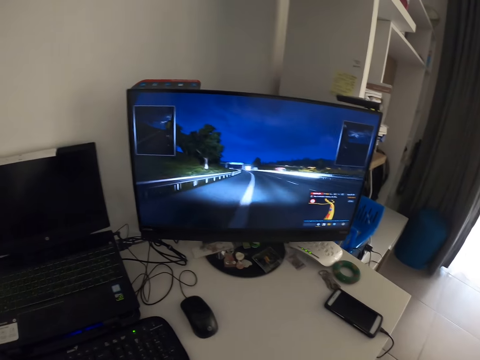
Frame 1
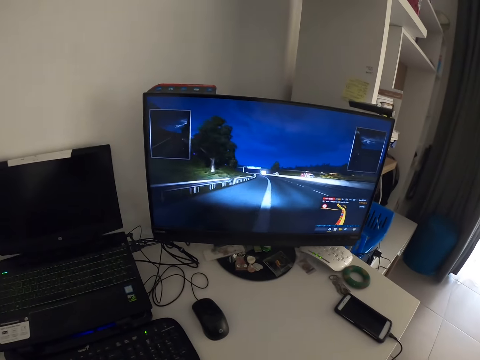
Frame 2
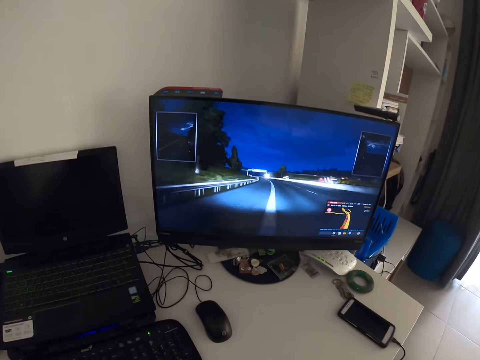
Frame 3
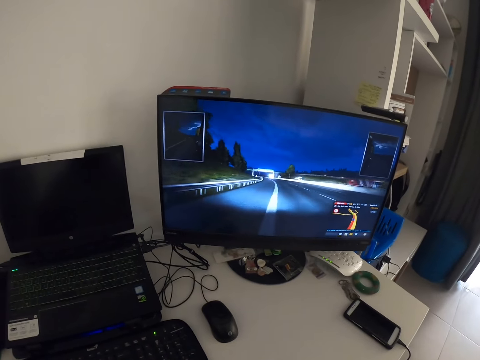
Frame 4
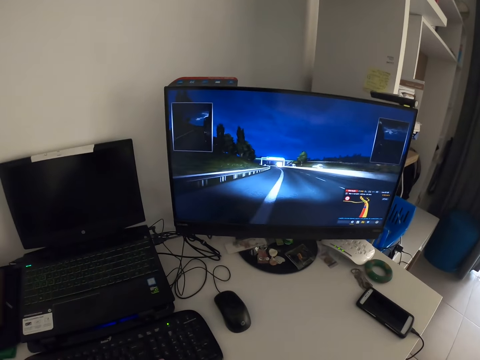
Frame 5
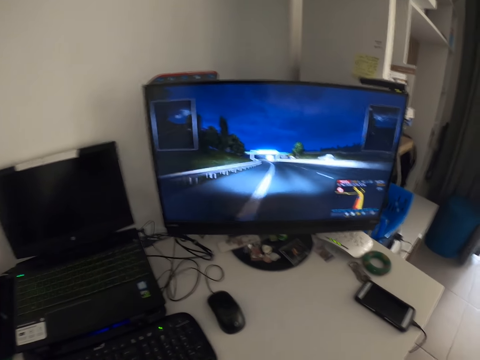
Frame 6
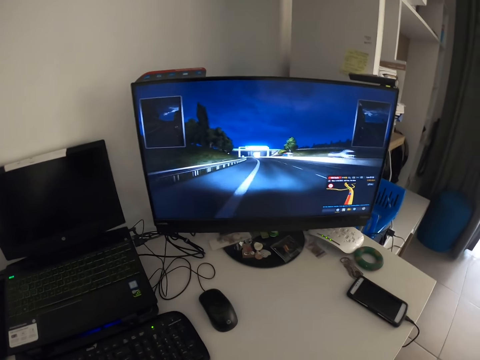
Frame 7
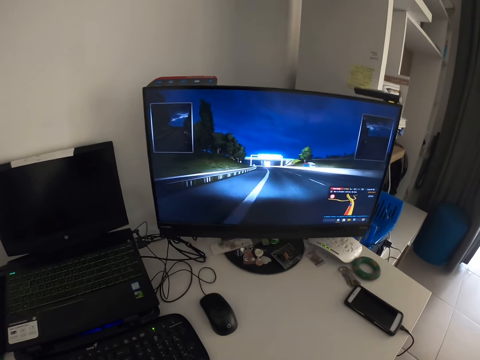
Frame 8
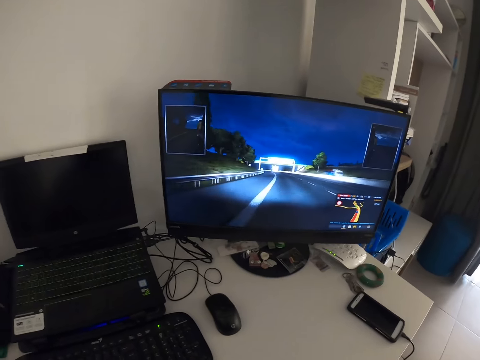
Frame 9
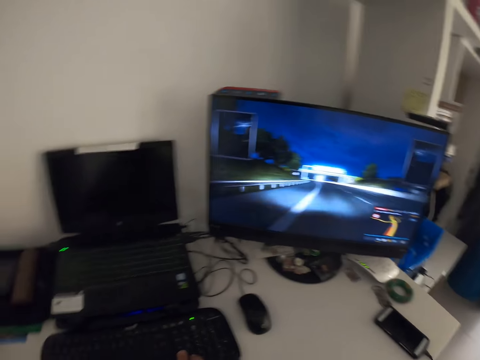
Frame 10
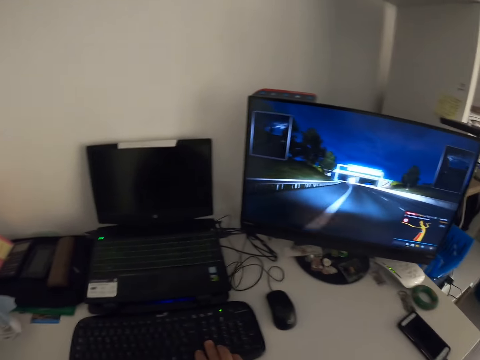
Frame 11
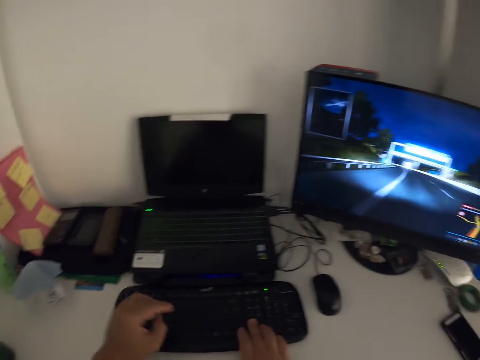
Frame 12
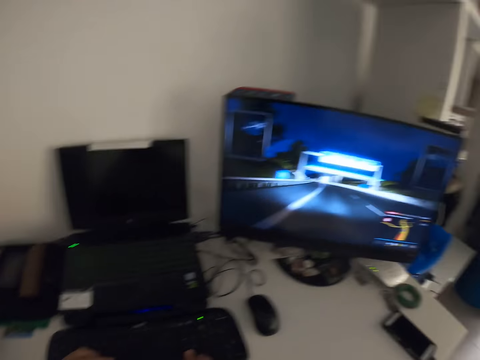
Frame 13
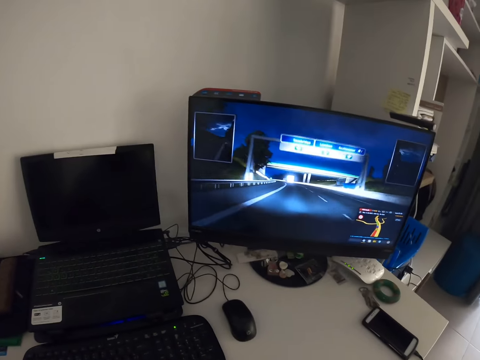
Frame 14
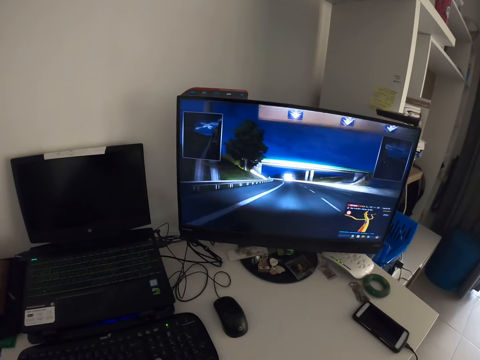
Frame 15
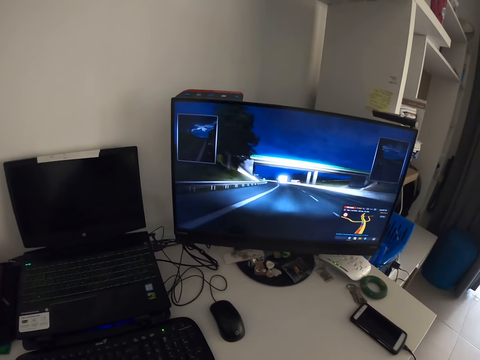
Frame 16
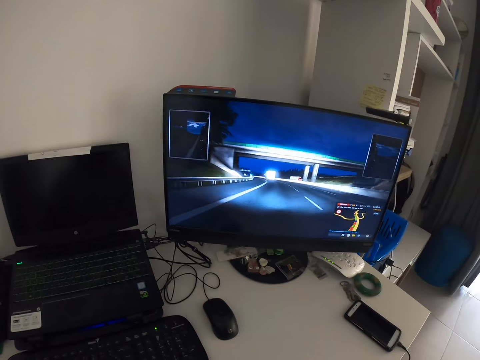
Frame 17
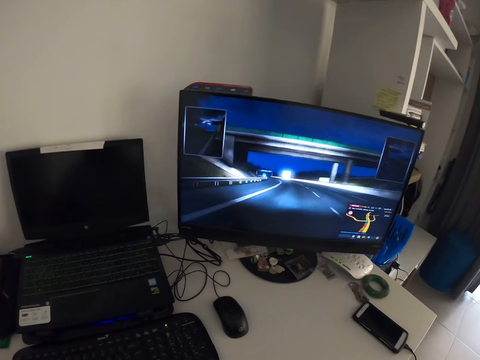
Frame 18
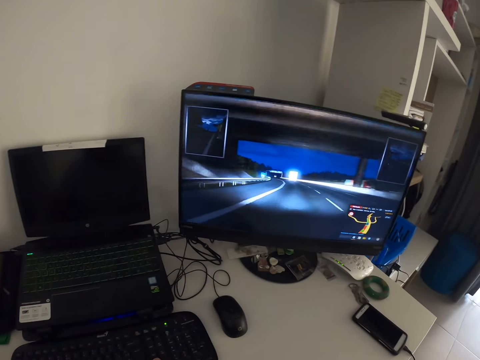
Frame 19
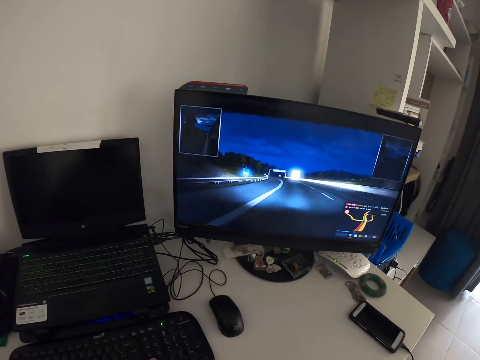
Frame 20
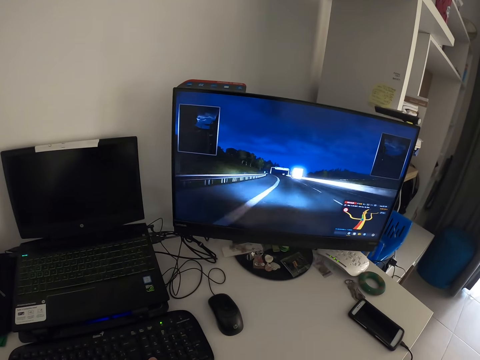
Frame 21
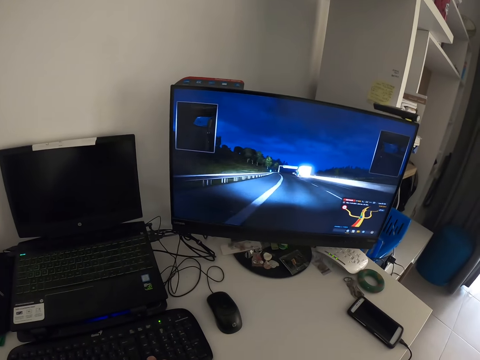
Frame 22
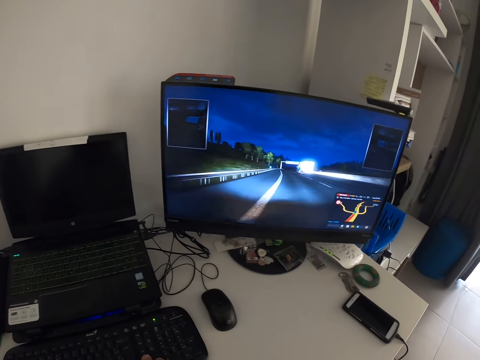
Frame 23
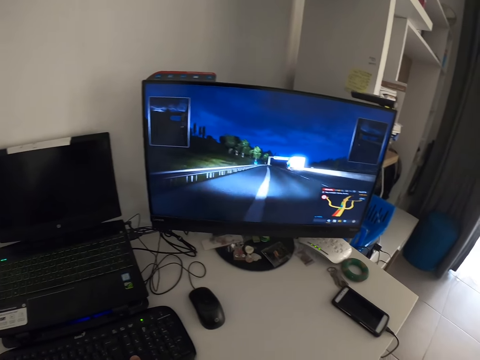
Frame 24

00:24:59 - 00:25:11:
The camera wearer presses the keyboard with both hands. They look at the screen.

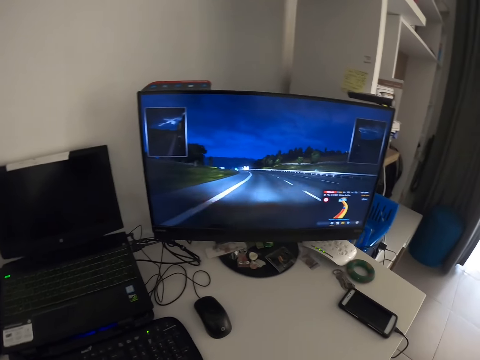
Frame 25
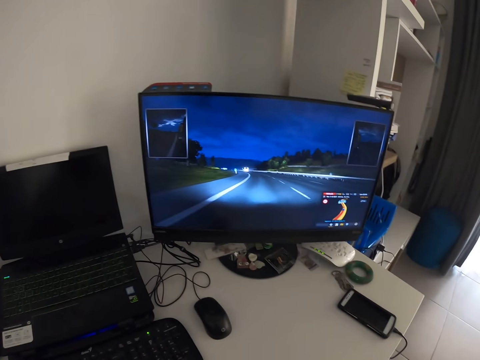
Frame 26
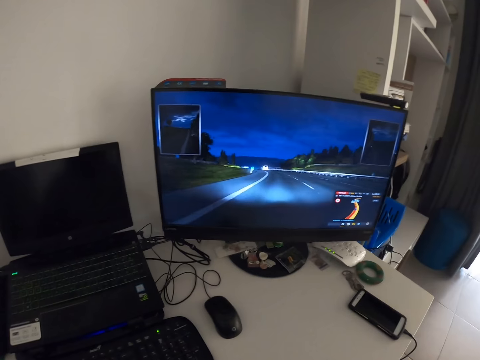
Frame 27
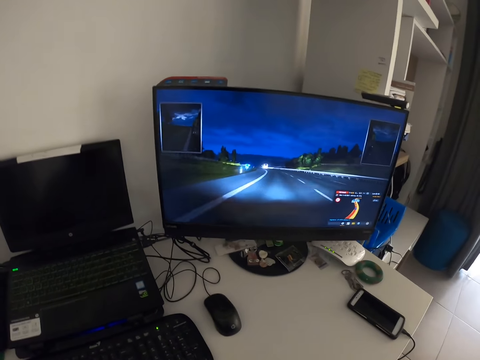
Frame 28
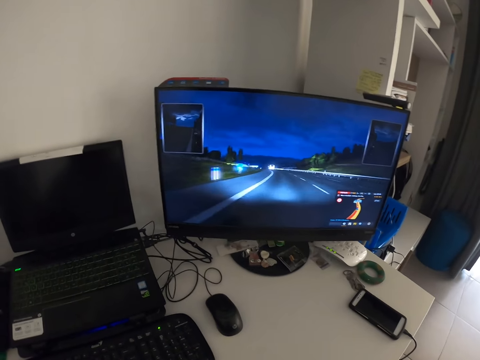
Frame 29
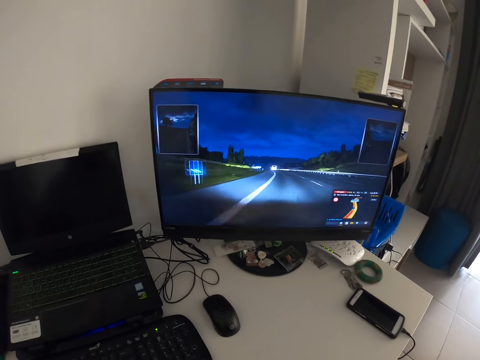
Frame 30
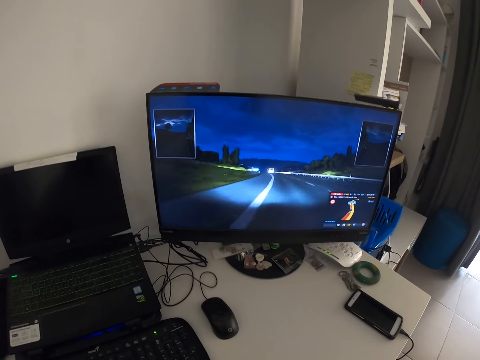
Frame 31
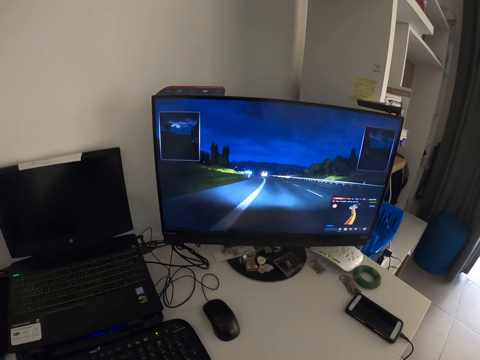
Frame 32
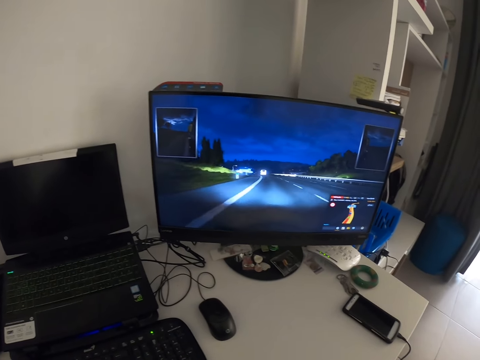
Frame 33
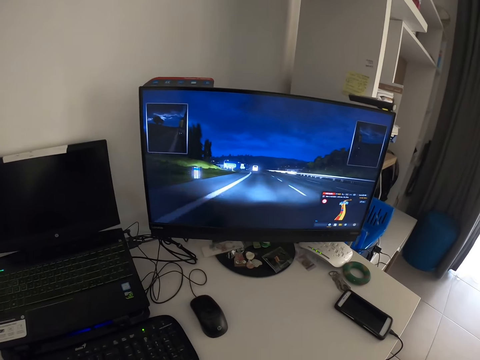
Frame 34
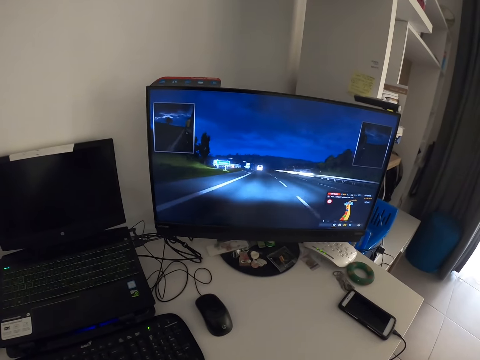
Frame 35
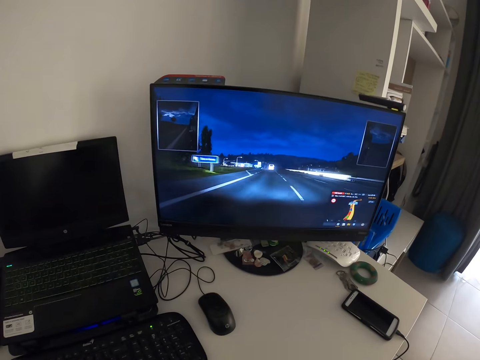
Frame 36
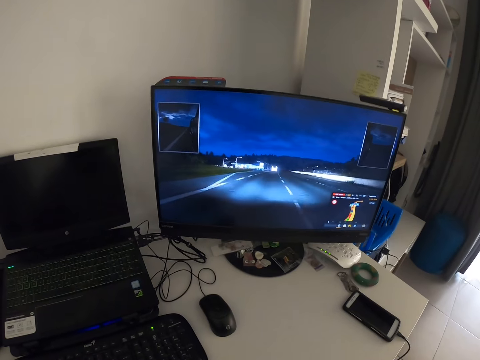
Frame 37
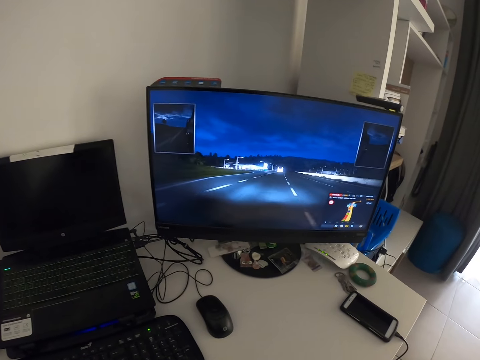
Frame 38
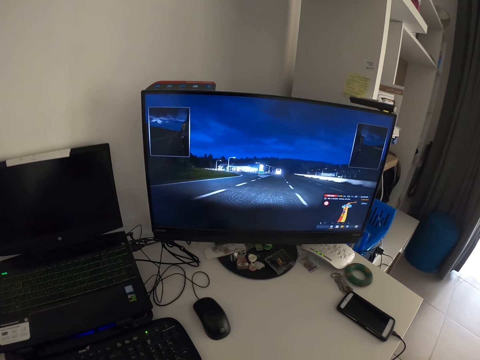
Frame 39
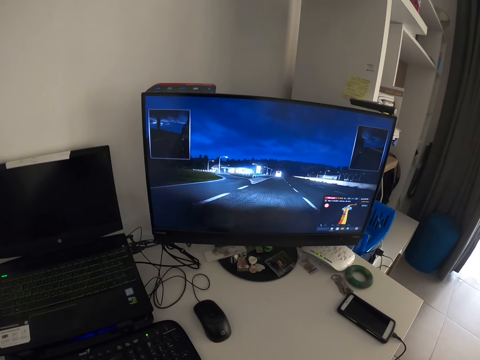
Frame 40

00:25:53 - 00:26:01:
The camera wearer sings. They look at the screen.

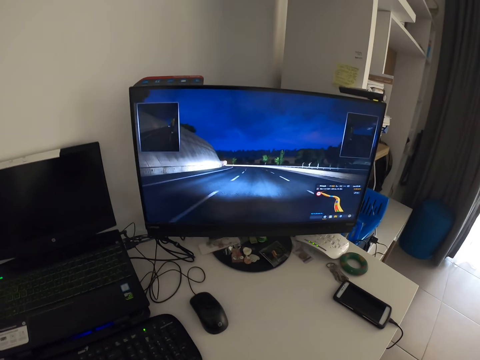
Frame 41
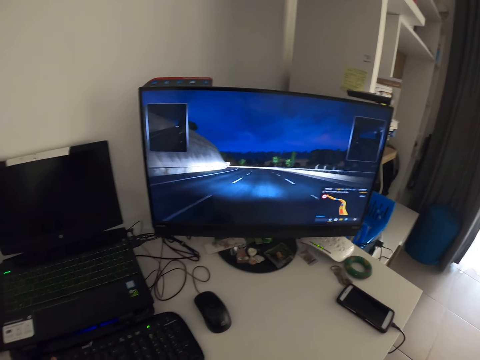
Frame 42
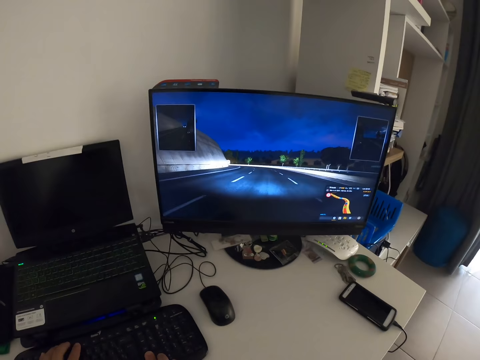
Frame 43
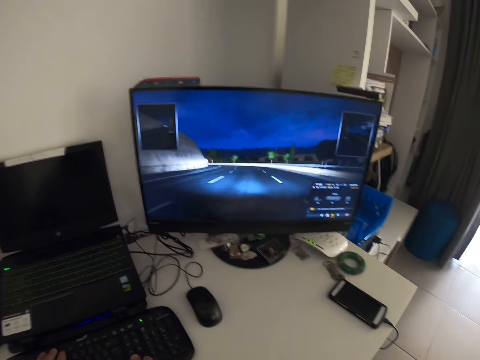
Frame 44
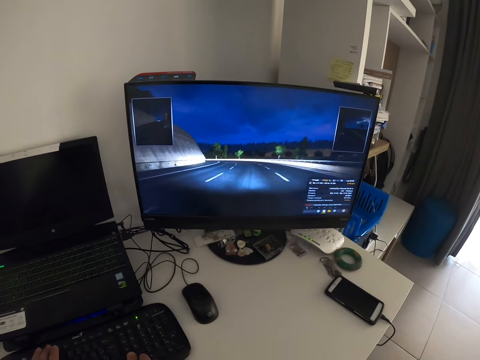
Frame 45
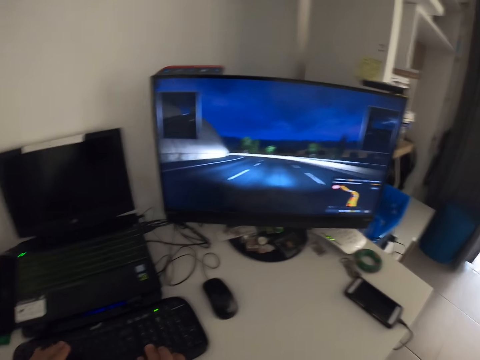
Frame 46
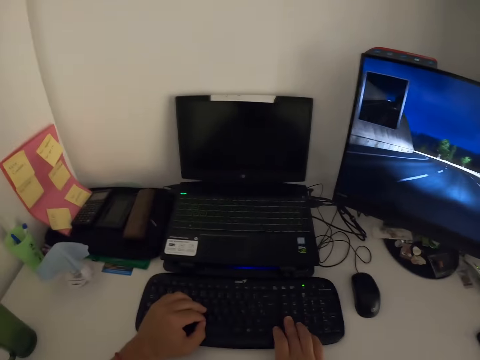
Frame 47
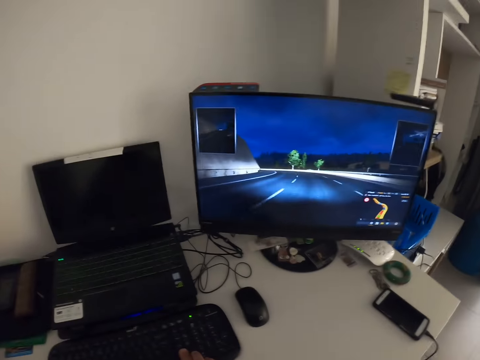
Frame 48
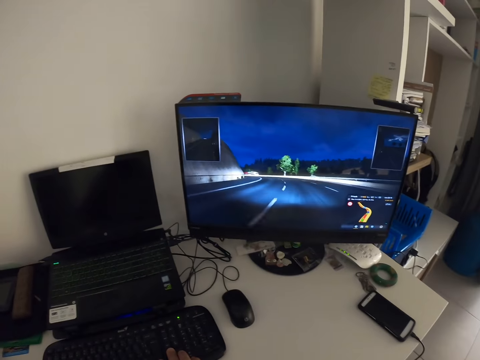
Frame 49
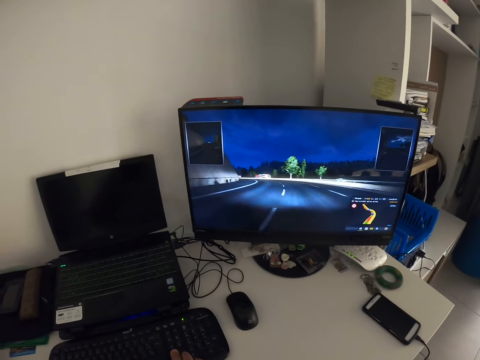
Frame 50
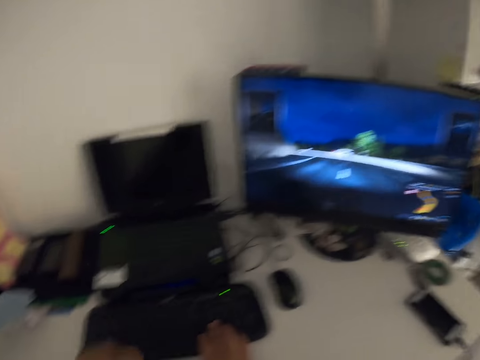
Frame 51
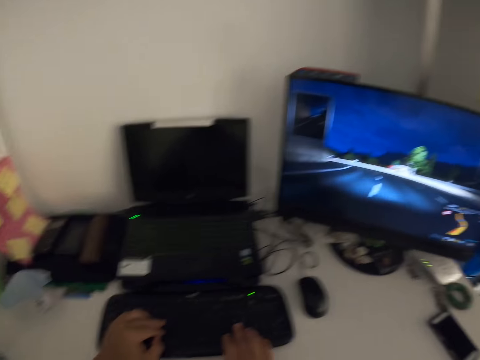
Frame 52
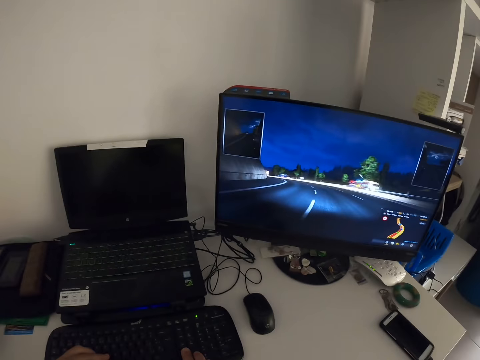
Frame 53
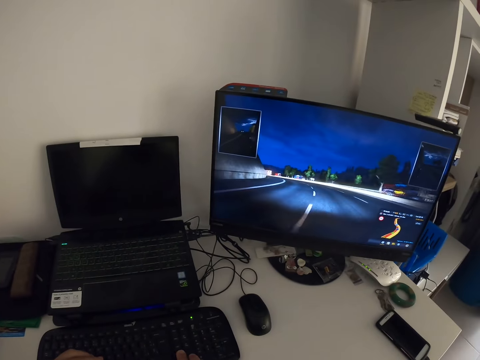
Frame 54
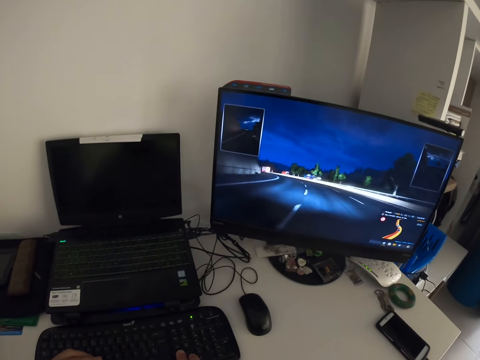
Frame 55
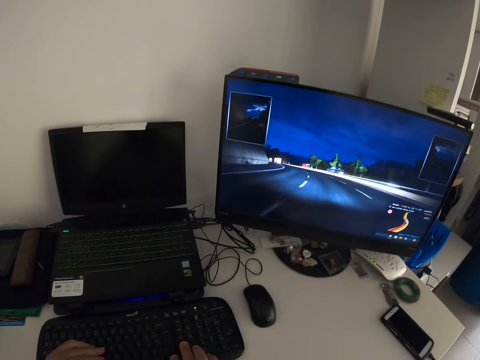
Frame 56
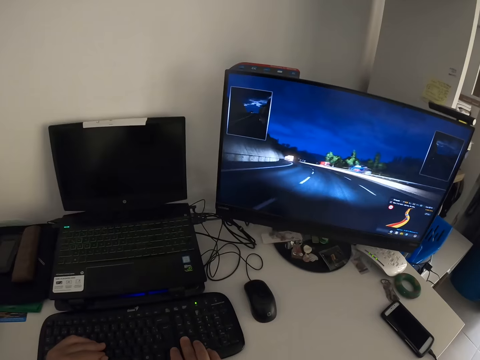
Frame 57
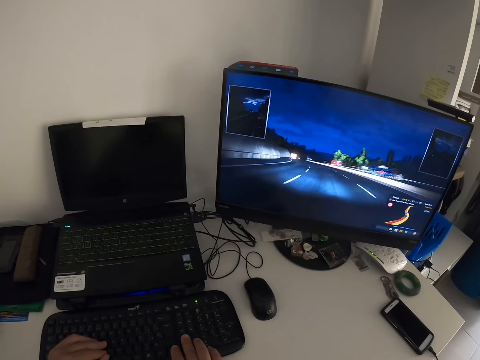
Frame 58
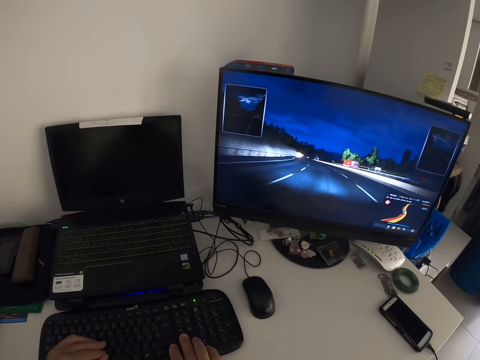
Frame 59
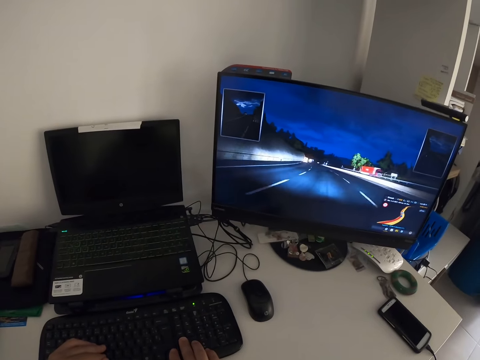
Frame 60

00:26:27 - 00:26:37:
The camera wearer presses the keyboard. They look at the screen.
